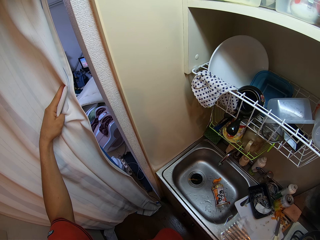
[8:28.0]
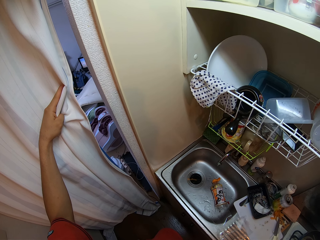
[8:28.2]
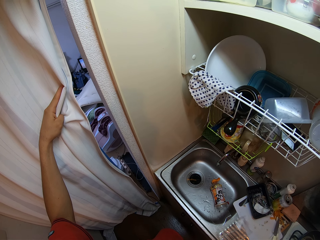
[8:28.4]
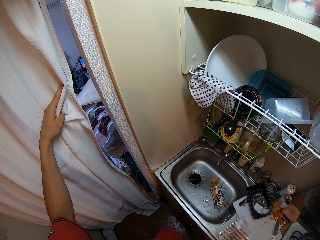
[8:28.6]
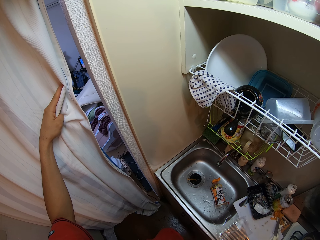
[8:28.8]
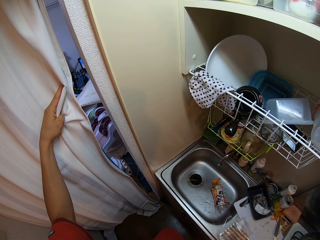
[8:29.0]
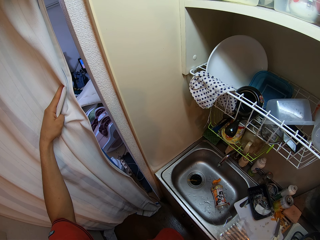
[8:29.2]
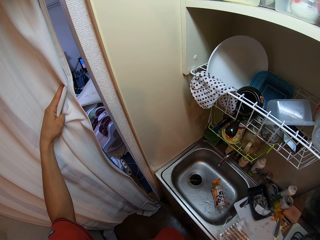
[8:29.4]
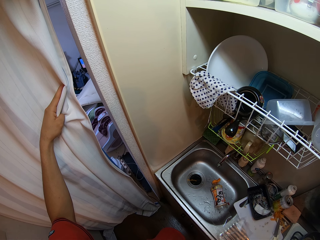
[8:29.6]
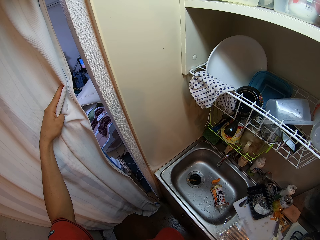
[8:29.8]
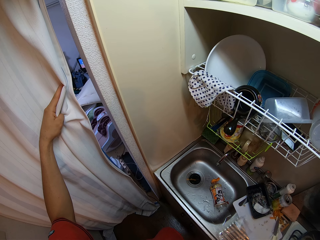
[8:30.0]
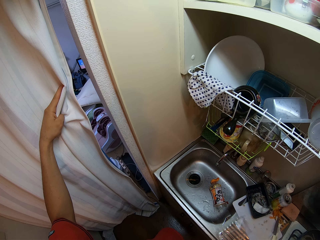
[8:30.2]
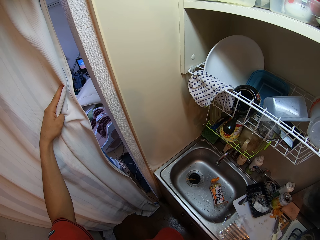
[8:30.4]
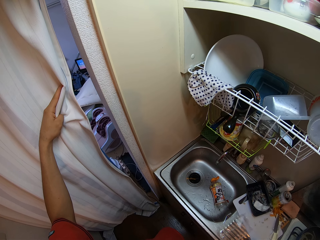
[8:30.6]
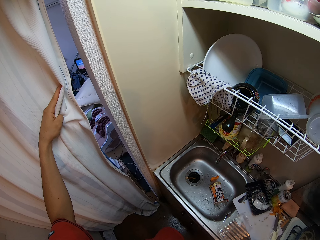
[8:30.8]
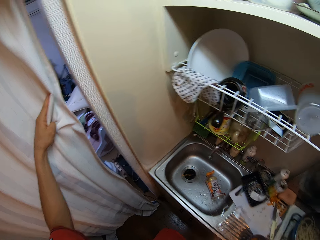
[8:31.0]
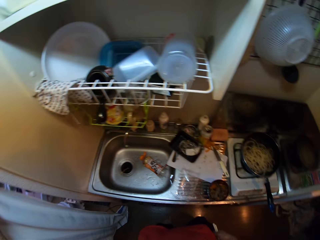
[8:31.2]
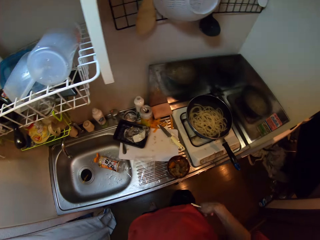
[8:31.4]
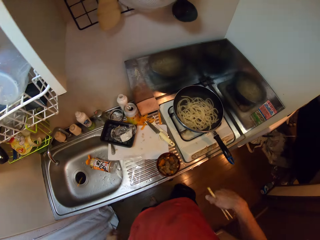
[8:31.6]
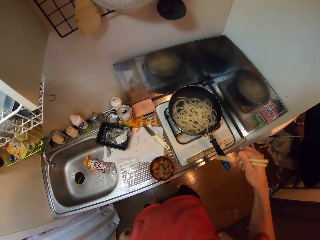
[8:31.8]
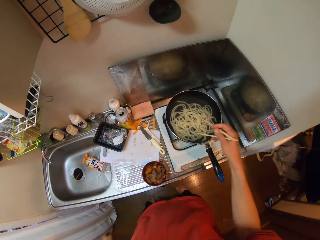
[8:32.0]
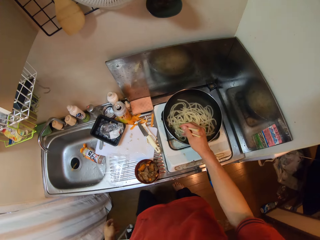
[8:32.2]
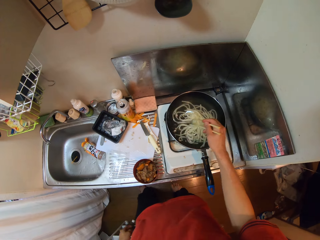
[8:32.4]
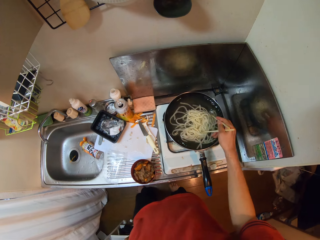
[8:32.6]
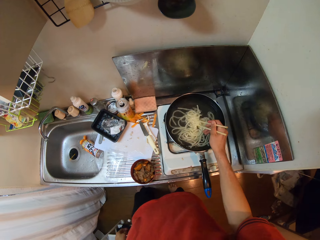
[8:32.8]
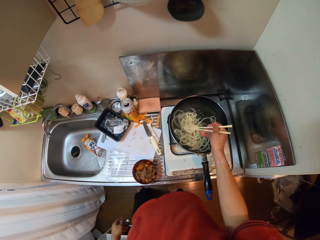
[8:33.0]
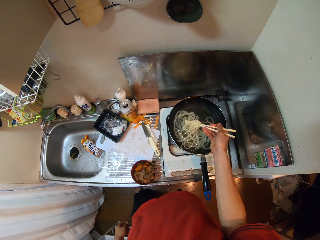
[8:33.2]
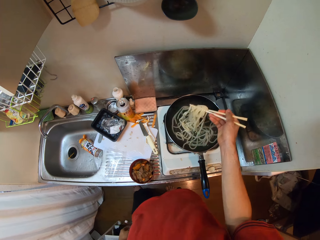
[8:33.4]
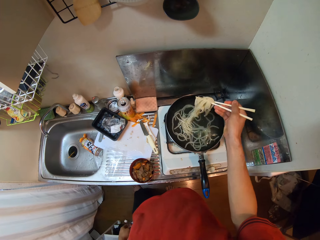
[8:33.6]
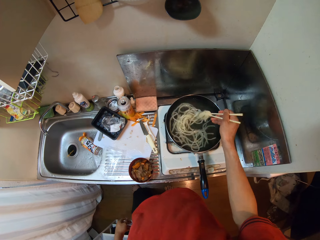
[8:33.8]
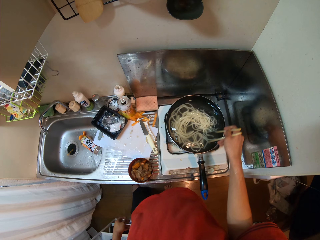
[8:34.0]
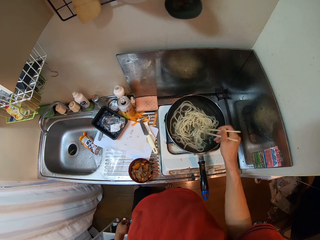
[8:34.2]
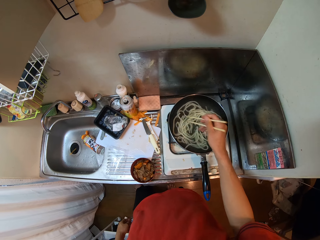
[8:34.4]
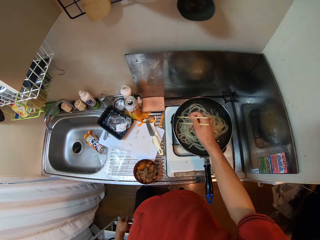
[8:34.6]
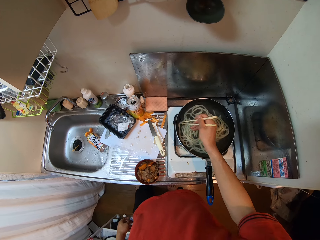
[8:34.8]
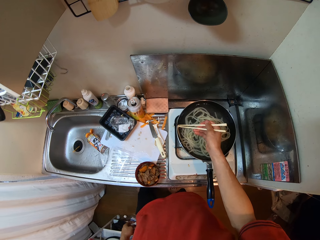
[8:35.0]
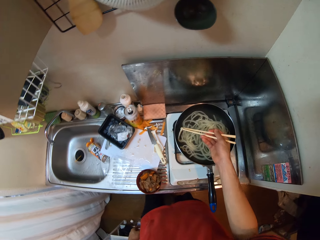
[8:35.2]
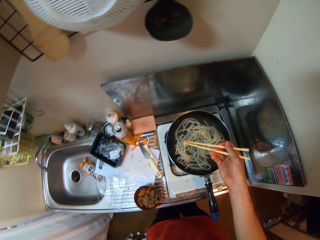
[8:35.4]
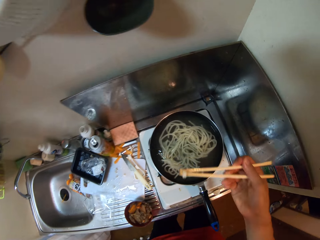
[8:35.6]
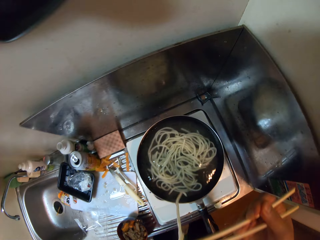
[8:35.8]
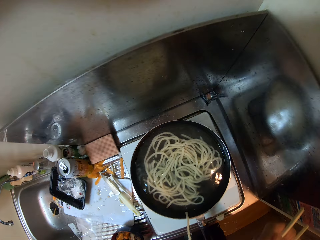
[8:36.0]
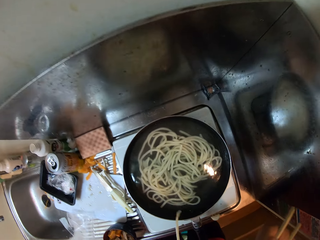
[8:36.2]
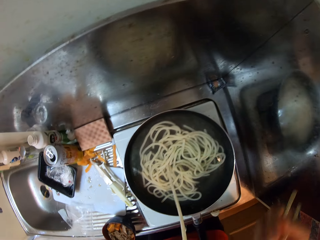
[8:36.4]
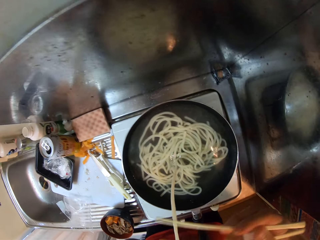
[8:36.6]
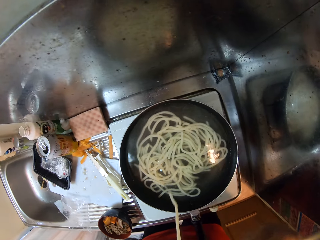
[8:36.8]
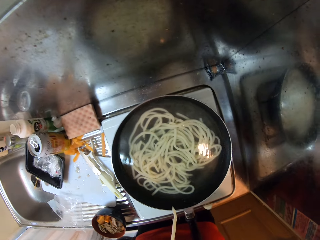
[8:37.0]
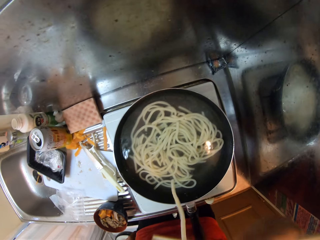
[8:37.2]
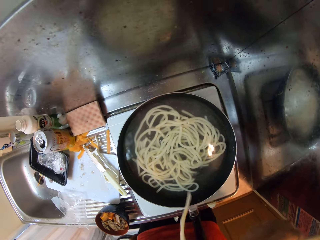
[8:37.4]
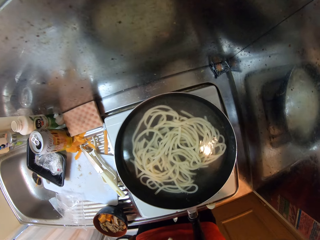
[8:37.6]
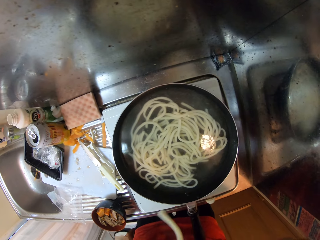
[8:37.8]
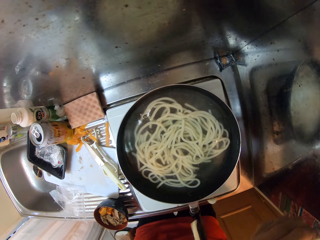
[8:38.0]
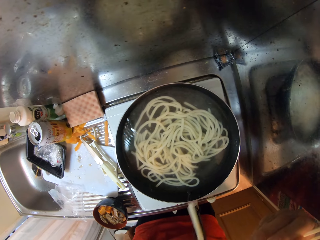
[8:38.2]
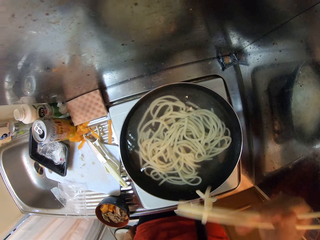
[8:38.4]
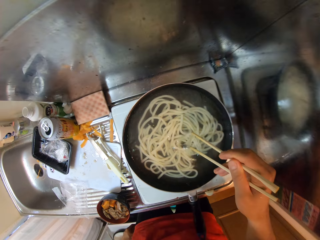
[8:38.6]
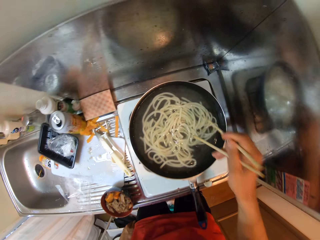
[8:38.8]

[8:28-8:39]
The camera wearer stirs the noodles or pasta in the frypan with the chopsticks. She picks up a noodle in the frypan with the chopsticks. She puts the noodles into her mouth. She tastes the pasta.

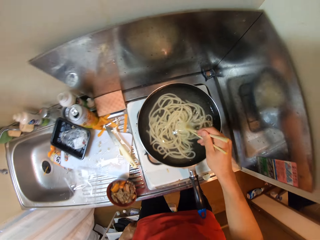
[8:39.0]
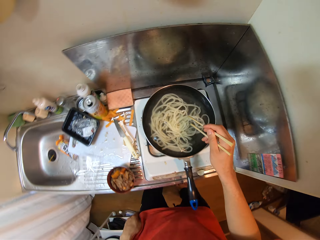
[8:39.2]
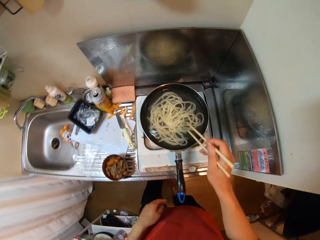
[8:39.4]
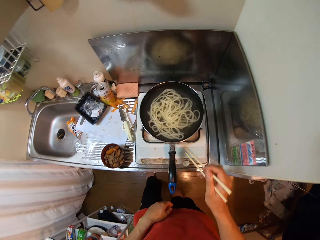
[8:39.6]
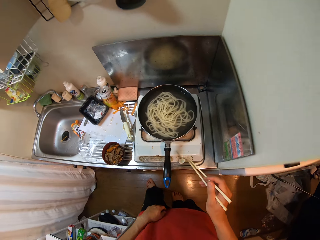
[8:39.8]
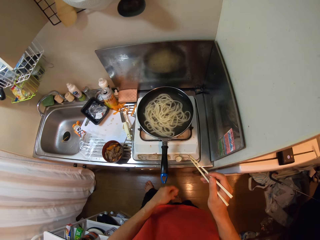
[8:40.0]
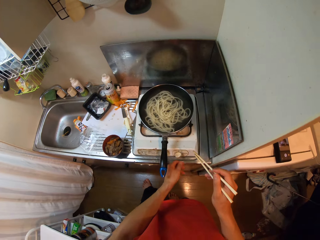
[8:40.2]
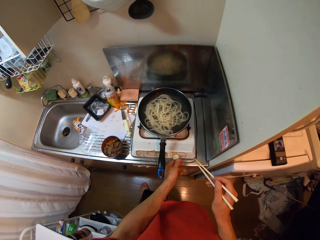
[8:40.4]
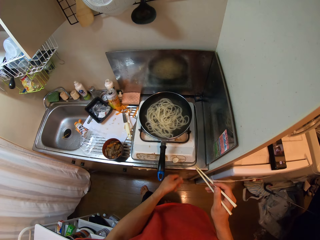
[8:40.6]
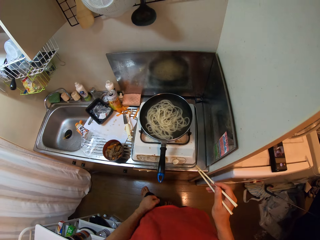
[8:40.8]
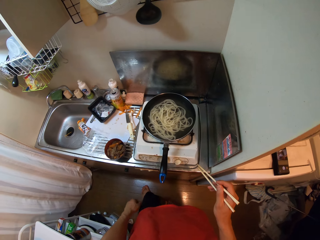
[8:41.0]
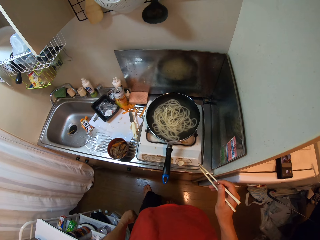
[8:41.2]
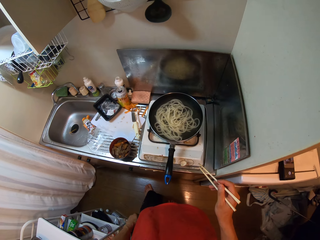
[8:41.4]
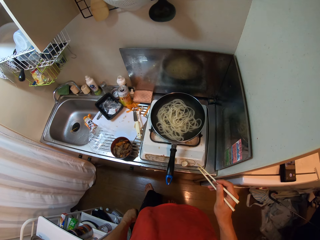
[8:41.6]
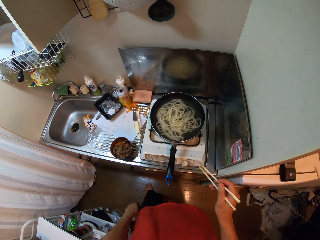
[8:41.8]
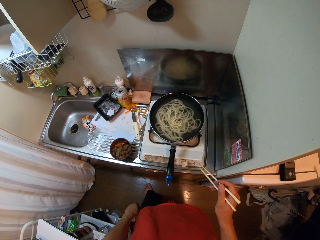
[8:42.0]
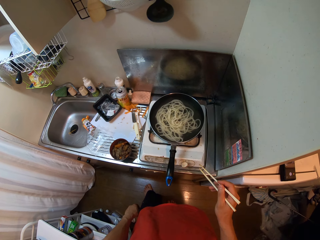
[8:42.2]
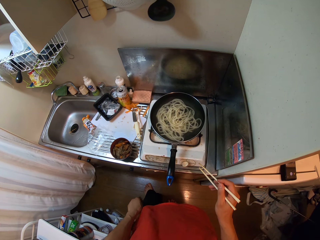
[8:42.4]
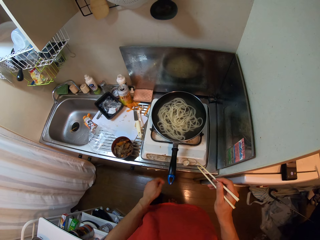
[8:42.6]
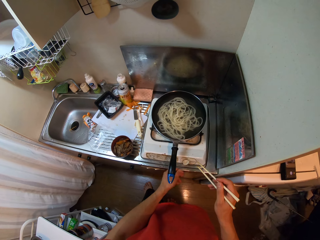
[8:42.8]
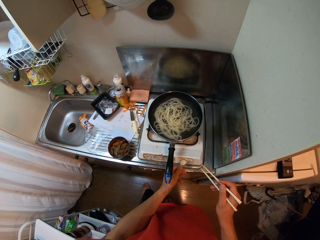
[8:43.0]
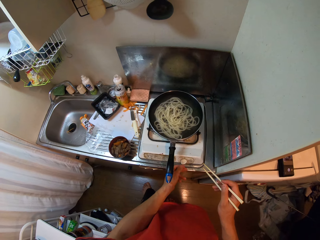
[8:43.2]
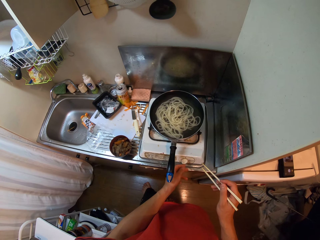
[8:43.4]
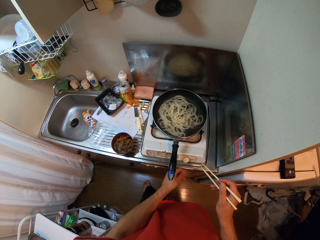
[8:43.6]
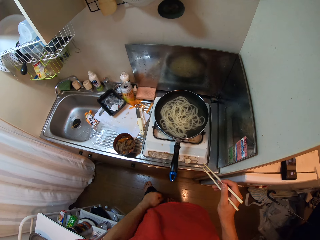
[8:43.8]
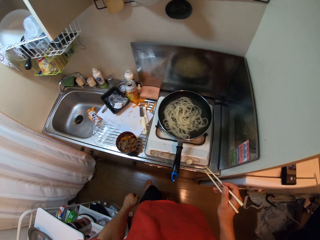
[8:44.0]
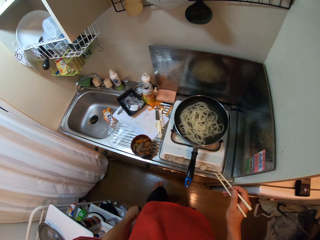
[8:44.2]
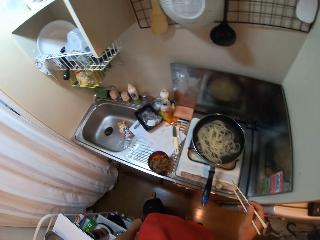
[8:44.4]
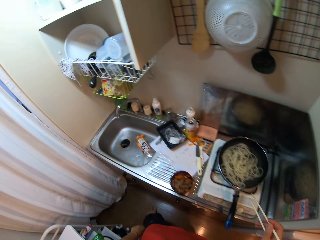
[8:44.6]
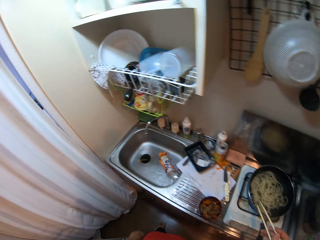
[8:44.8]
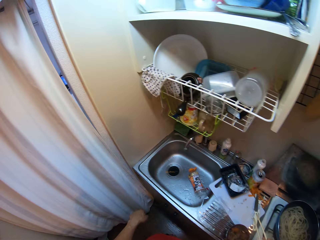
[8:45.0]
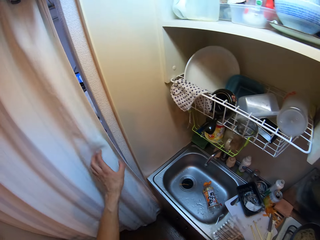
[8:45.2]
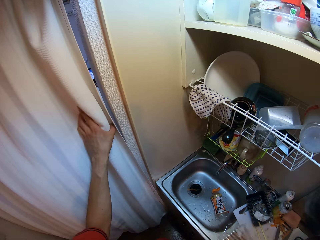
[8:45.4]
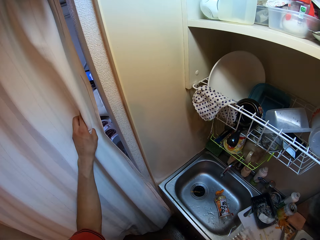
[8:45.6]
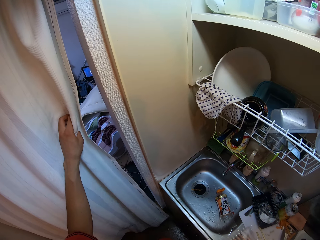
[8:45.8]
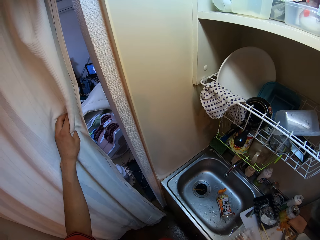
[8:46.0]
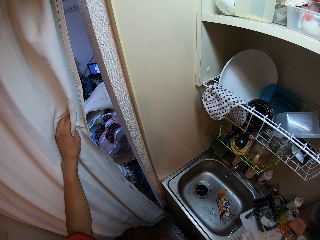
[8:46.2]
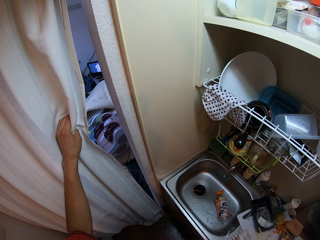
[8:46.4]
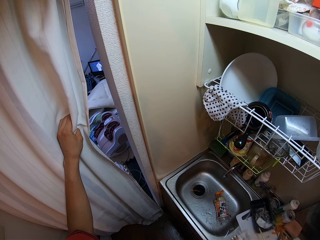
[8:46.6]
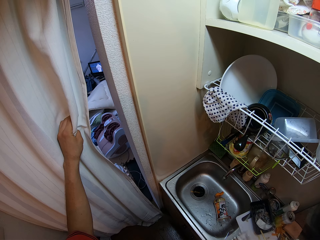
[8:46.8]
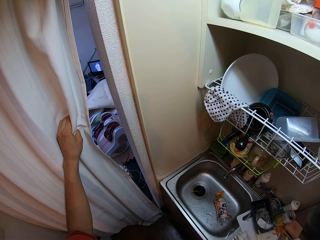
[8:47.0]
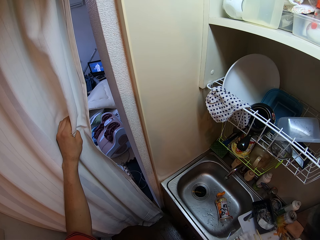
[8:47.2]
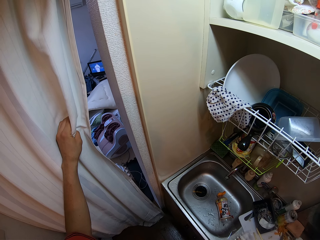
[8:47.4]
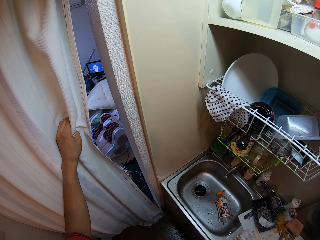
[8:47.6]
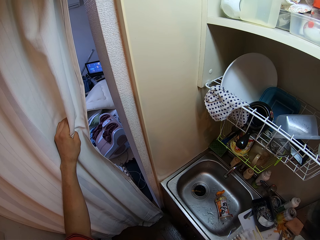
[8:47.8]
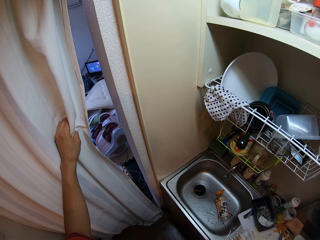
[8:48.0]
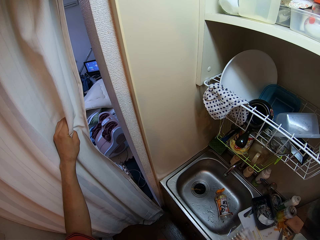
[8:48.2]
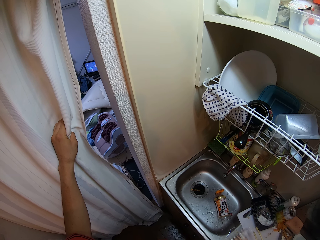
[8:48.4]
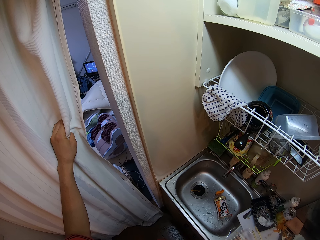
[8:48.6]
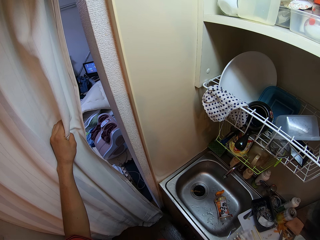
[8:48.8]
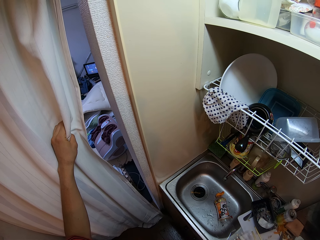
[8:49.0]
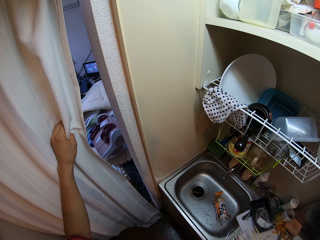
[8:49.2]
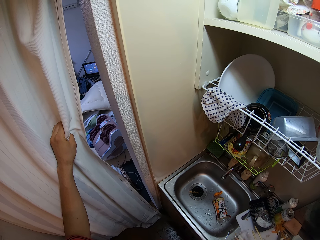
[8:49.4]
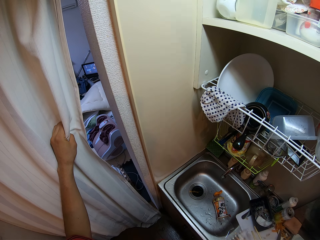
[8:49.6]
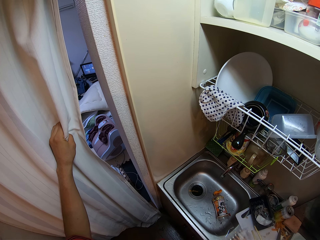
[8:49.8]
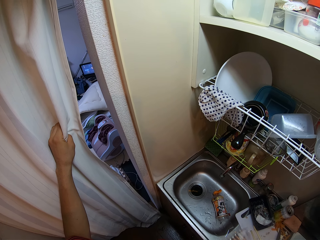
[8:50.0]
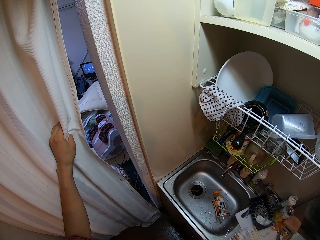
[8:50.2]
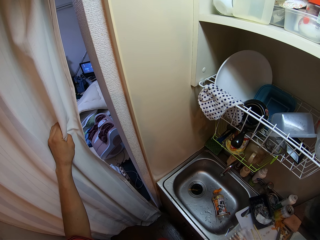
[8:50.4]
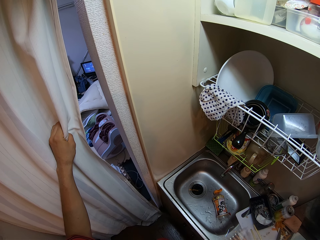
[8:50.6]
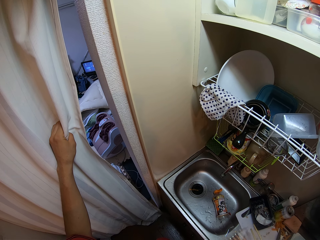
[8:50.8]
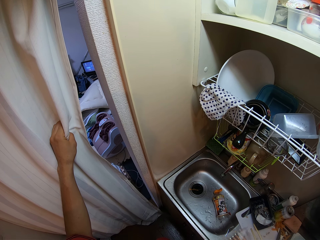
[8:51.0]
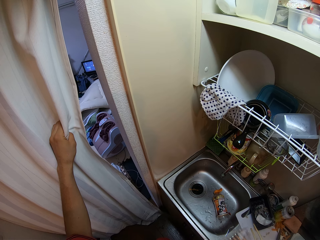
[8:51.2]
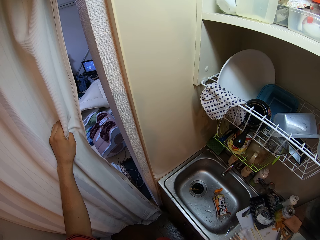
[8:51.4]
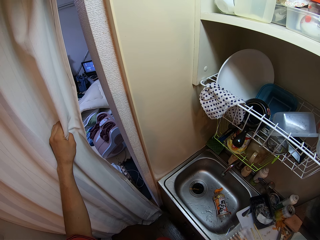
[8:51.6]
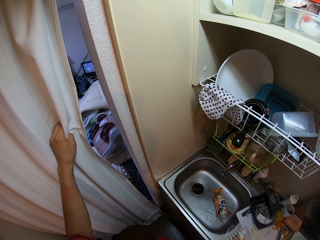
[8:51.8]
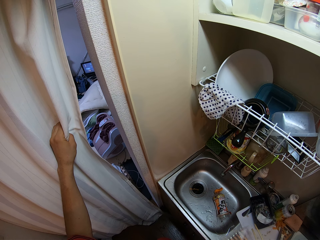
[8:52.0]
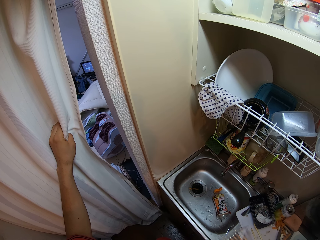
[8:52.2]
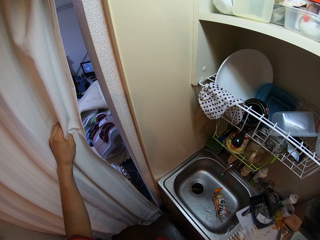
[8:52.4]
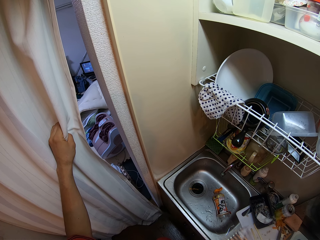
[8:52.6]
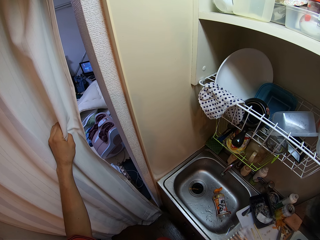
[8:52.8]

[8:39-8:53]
The camera wearer dips the chopsticks in the pasta. They touch the cooker. They look at the pasta. They touch the cooker. They move a step. They hold the curtain in the kitchen. They look through the curtain.
